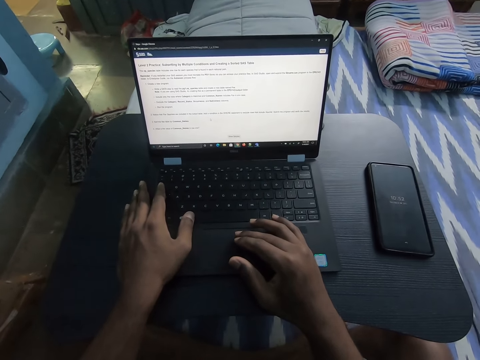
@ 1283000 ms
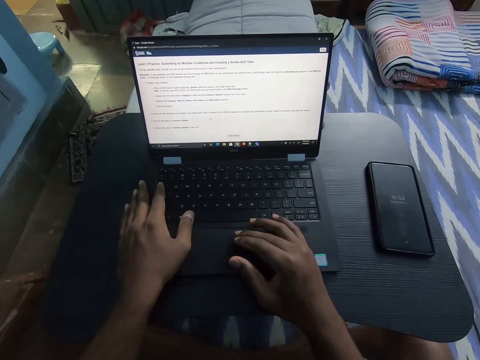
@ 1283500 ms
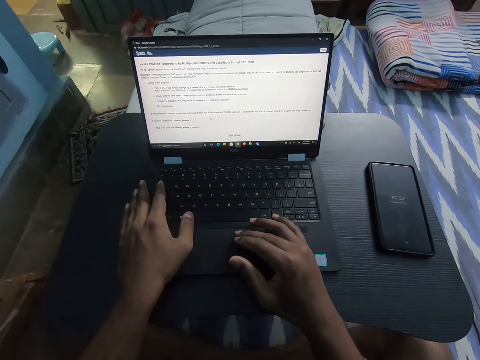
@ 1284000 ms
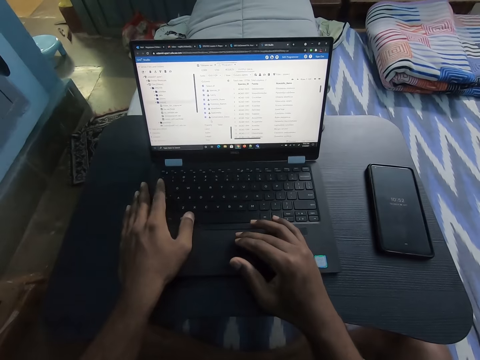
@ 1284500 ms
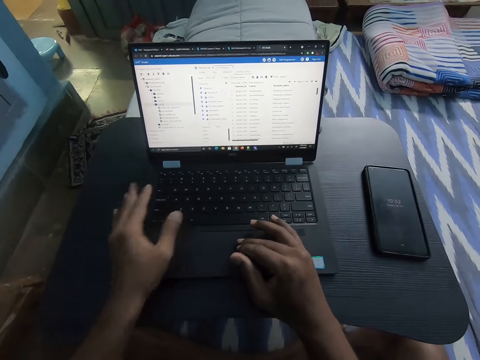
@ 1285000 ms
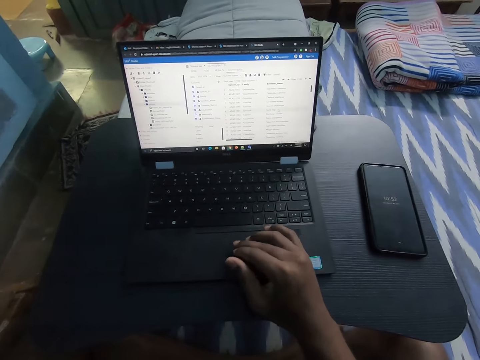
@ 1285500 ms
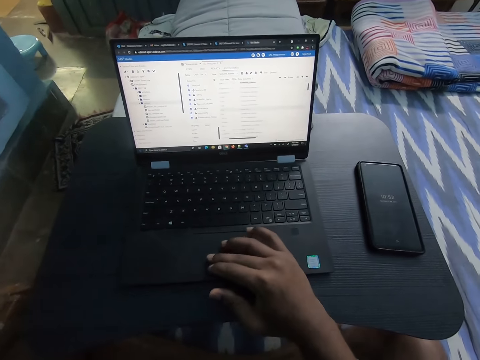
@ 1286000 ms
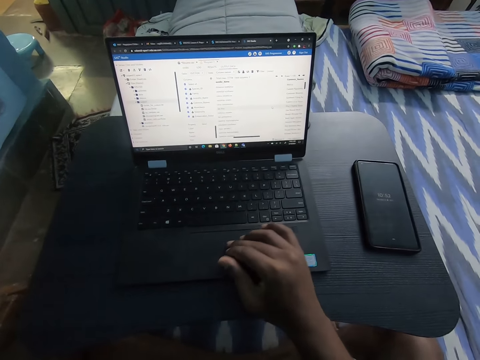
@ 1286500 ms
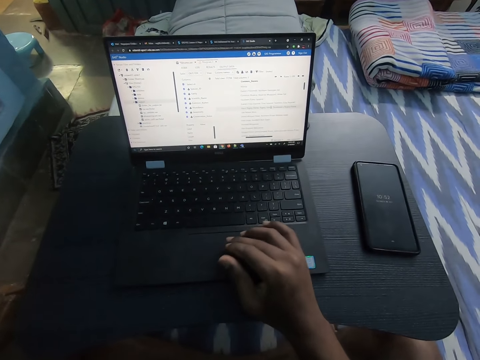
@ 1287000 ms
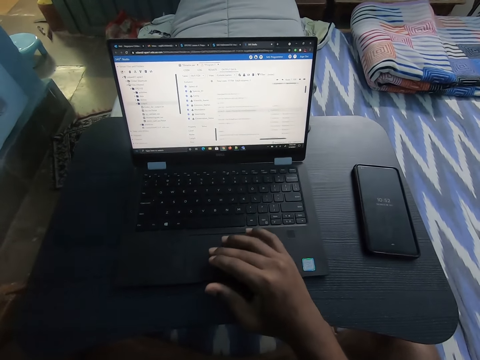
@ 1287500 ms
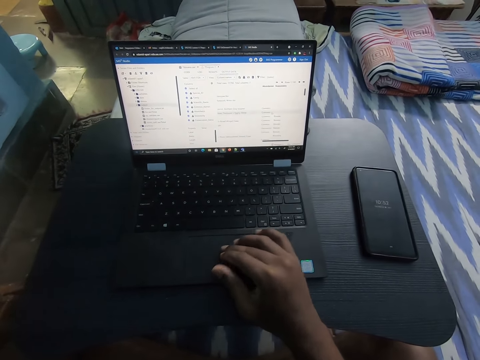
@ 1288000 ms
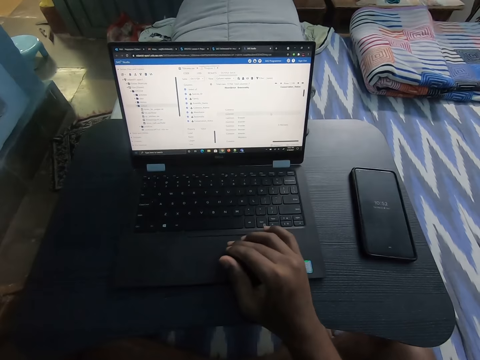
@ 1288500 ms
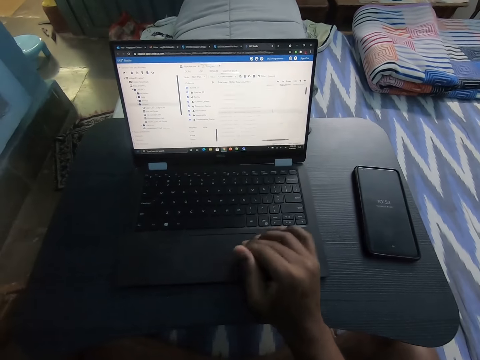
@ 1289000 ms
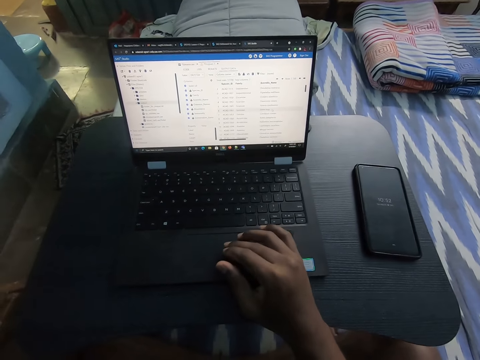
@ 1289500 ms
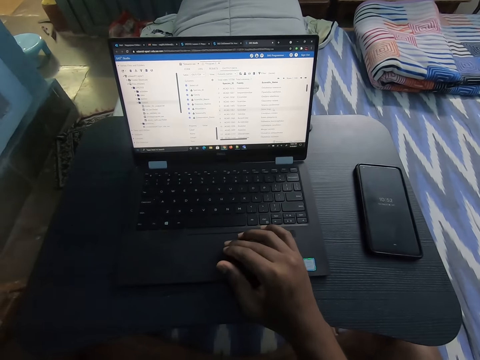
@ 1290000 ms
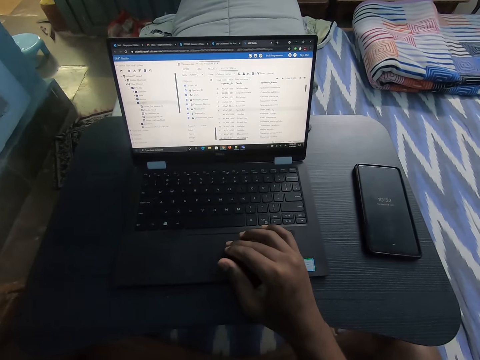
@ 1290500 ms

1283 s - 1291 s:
The camera wearer operates the laptop on the table on the bed with his right hand.

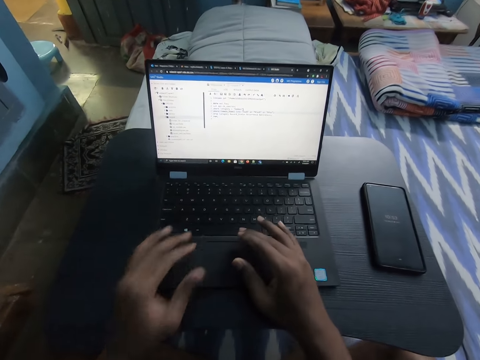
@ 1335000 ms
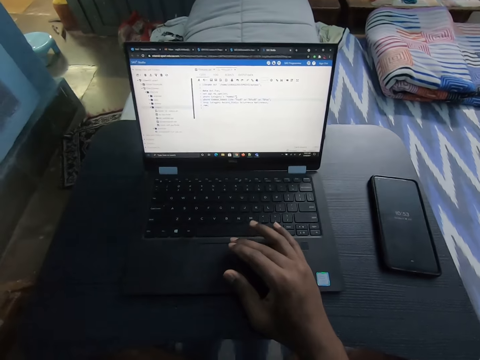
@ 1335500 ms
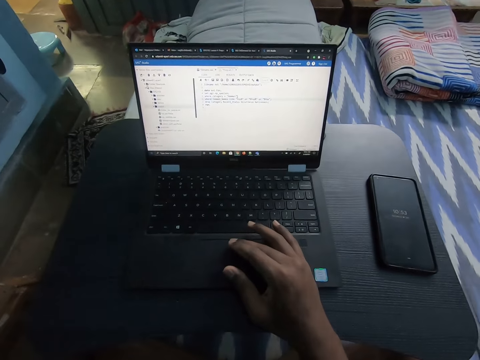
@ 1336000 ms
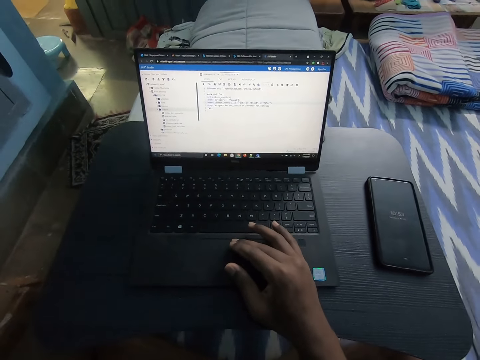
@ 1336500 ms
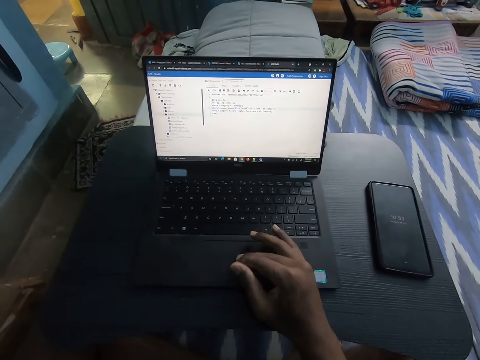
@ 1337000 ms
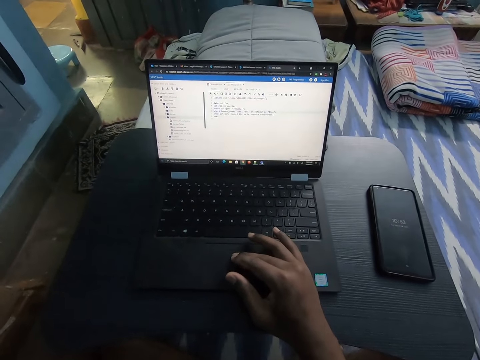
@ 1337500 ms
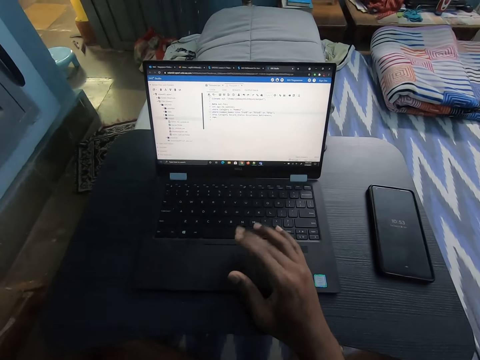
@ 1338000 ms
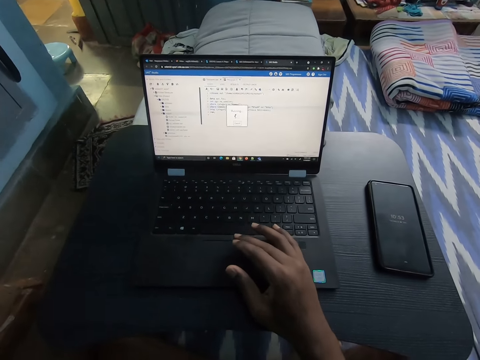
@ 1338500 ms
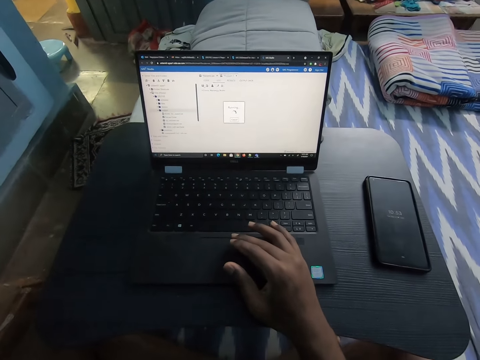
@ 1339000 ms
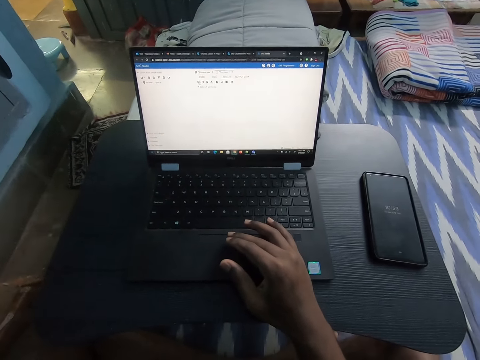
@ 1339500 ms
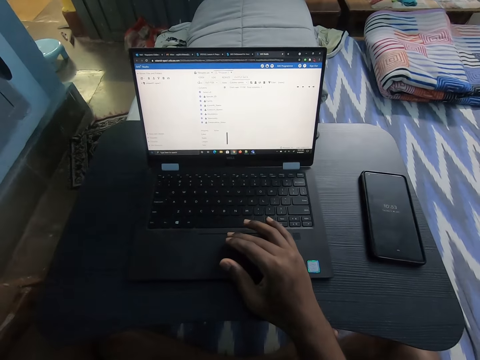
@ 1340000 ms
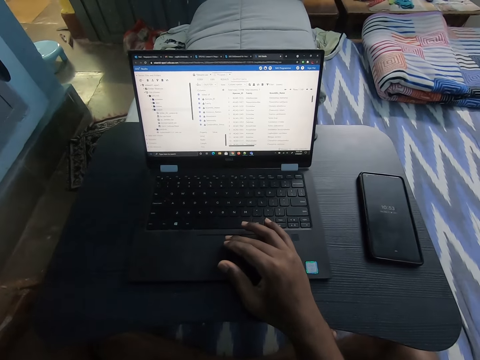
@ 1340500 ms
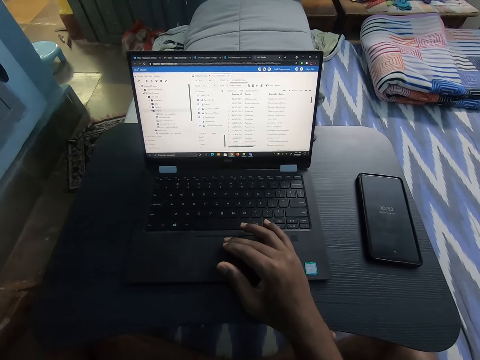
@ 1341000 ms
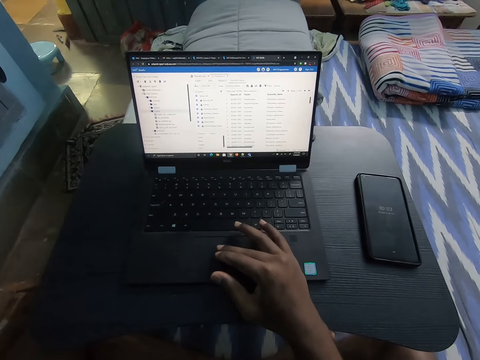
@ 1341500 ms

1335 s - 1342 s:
The camera wearer operates the laptop on the table on the bed with his right hand.

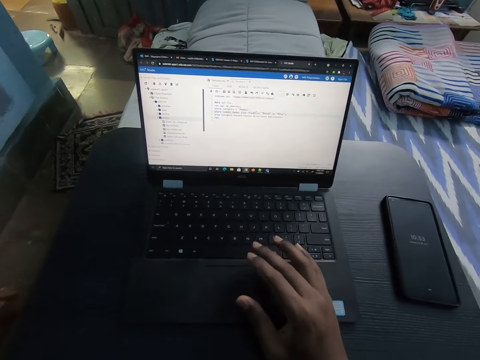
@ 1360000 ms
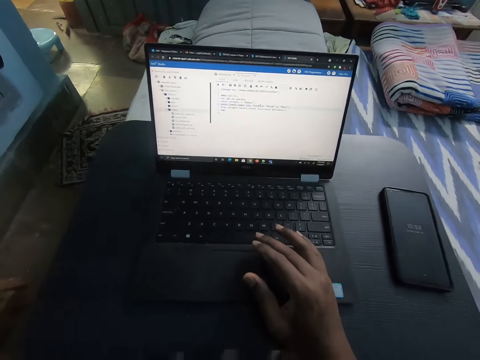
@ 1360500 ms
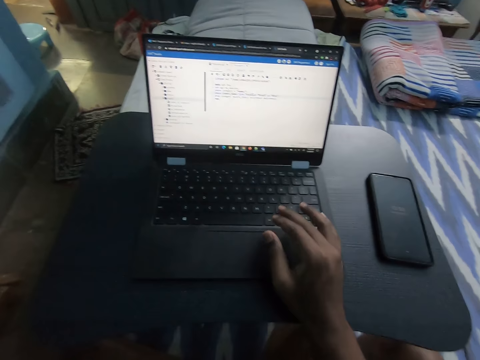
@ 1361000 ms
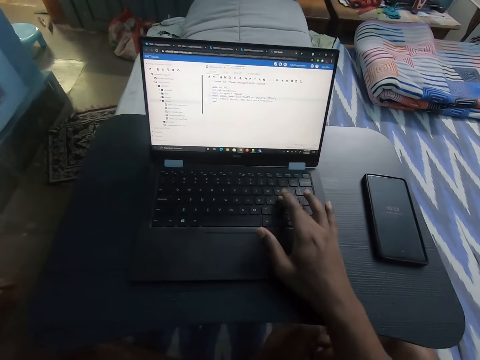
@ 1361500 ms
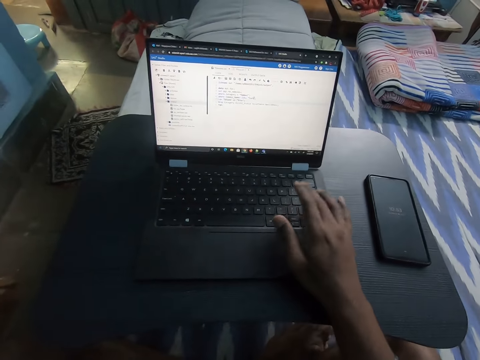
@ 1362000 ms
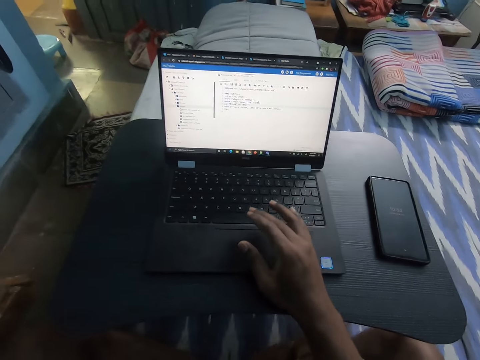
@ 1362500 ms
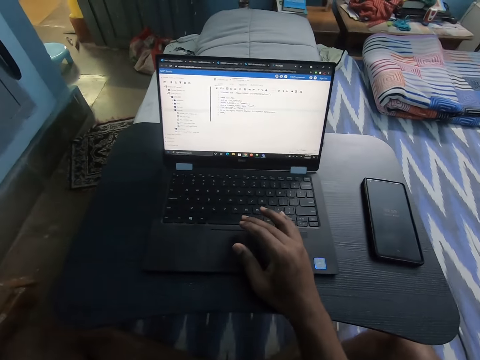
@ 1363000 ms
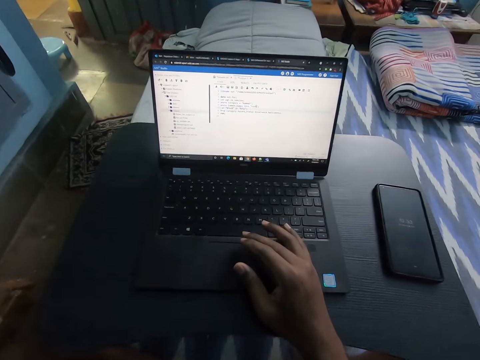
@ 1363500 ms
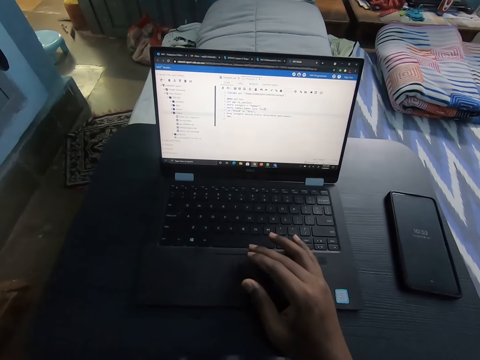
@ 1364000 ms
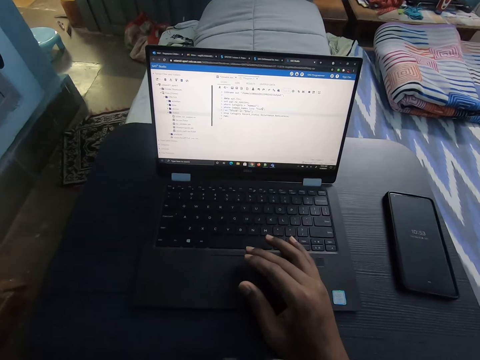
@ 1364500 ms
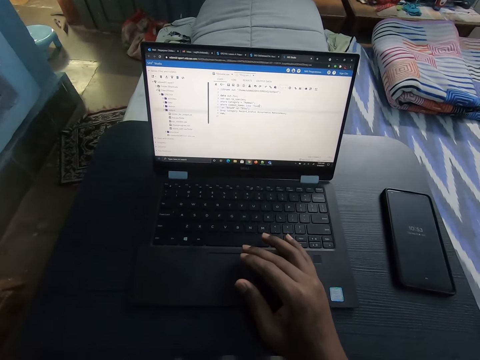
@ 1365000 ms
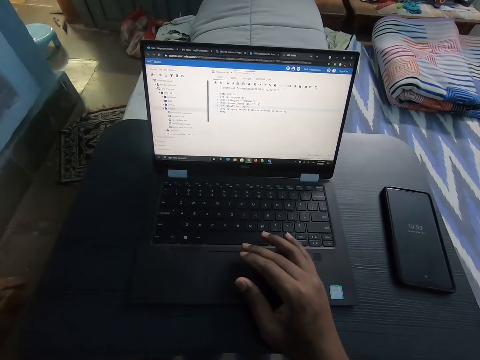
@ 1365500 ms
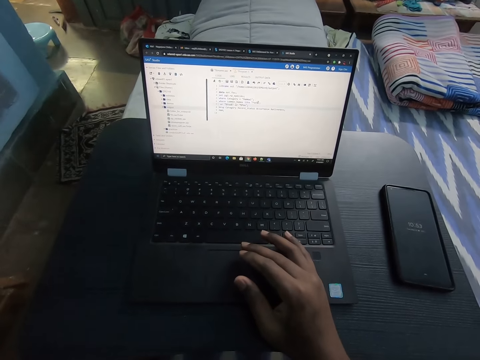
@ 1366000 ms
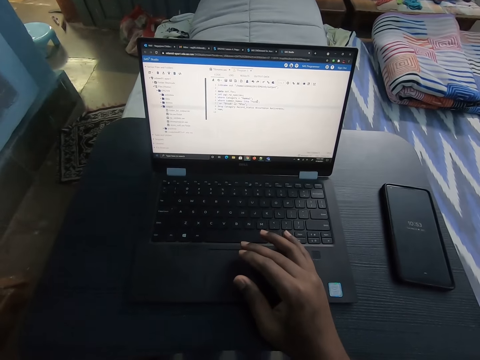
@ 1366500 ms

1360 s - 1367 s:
The camera wearer types on the keyboard.

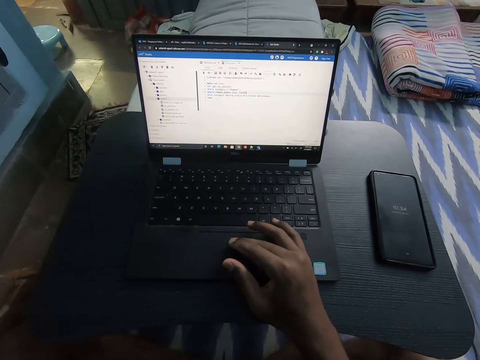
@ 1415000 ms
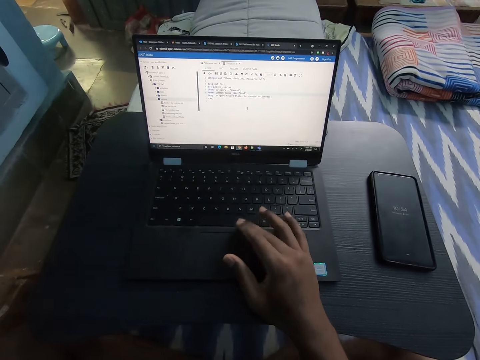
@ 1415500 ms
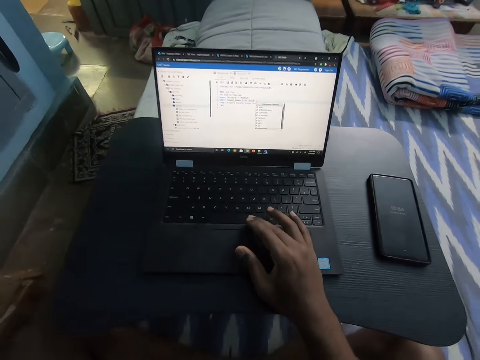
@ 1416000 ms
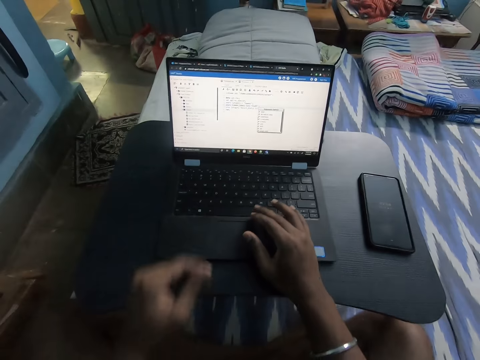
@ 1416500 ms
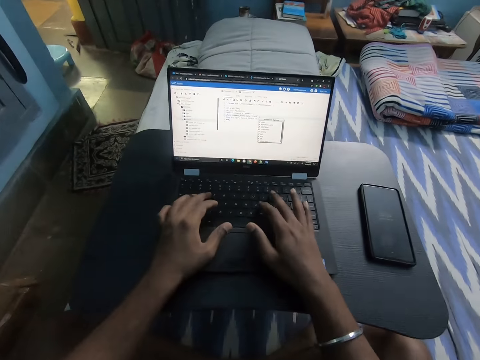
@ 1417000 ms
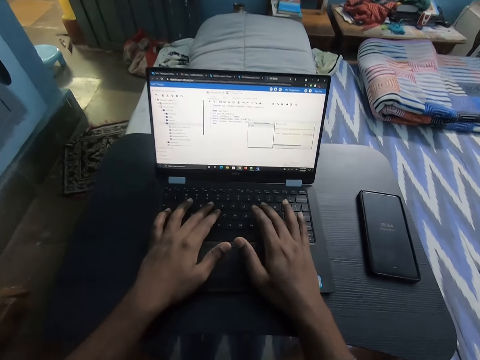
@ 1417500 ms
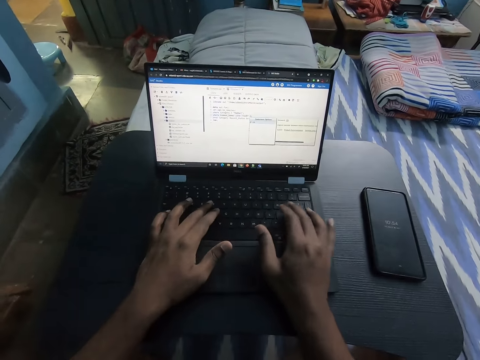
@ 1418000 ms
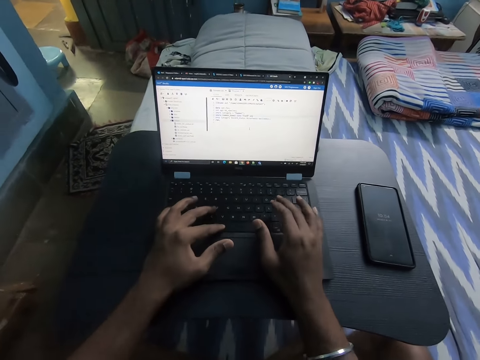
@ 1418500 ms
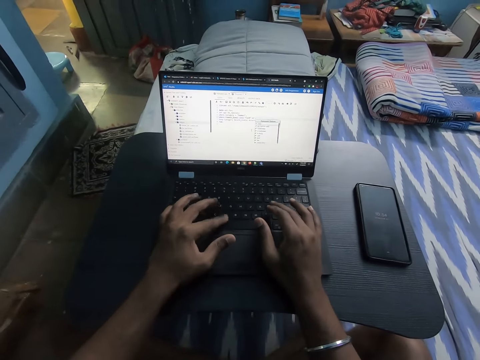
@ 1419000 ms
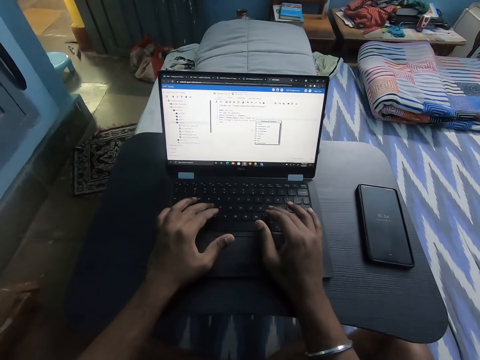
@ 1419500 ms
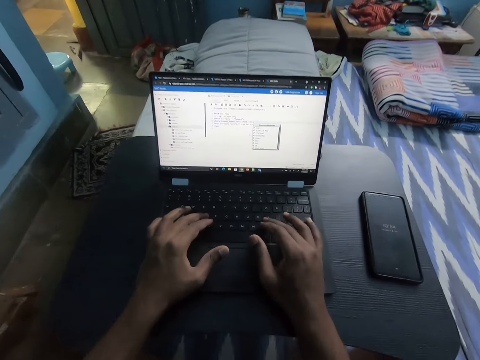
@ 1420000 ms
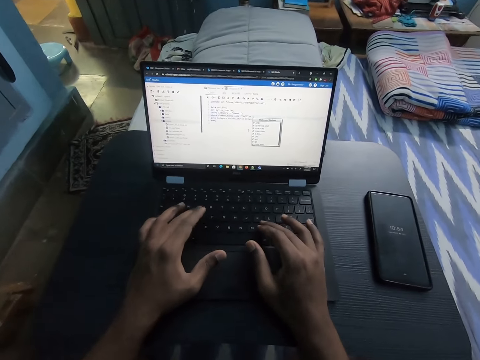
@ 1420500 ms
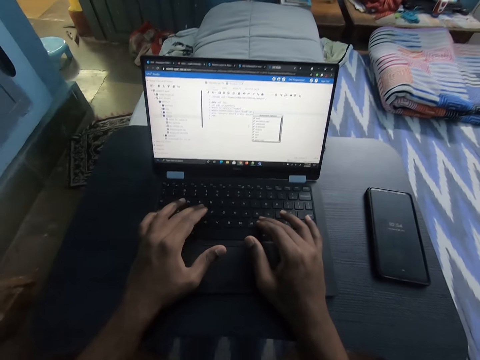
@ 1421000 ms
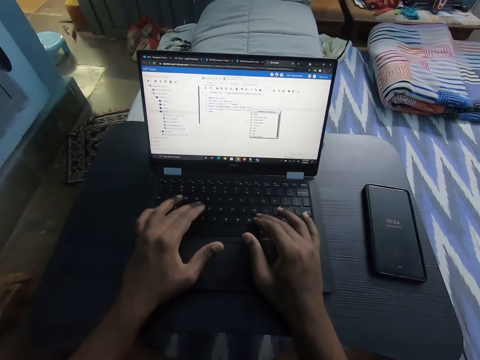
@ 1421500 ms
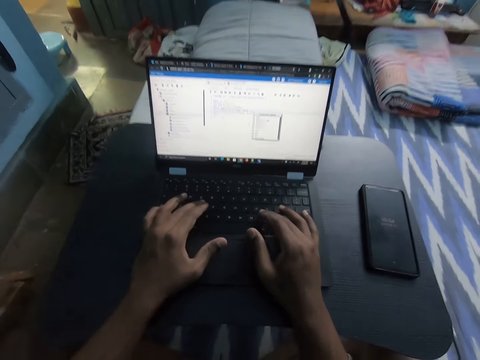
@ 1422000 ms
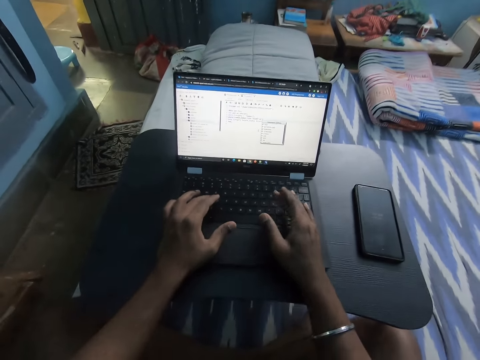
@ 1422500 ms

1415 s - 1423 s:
The camera wearer operates the laptop on the table with both hands. He places his hand on the laptop.
